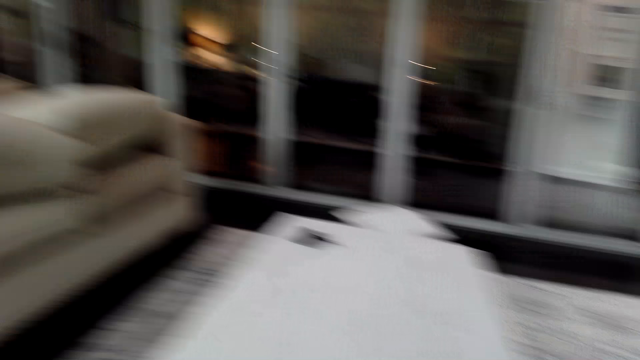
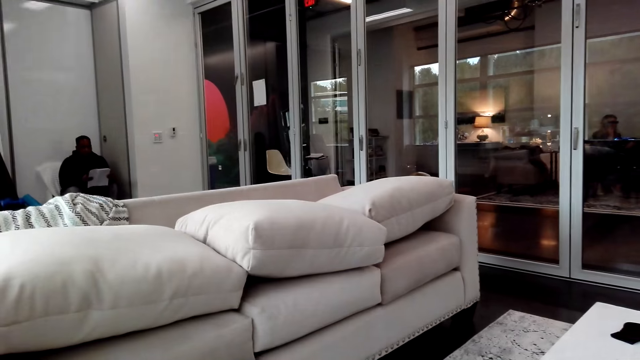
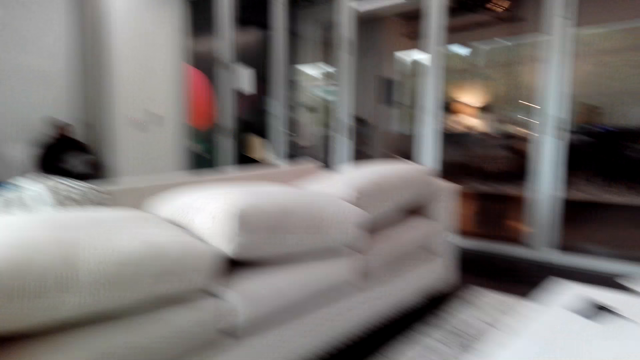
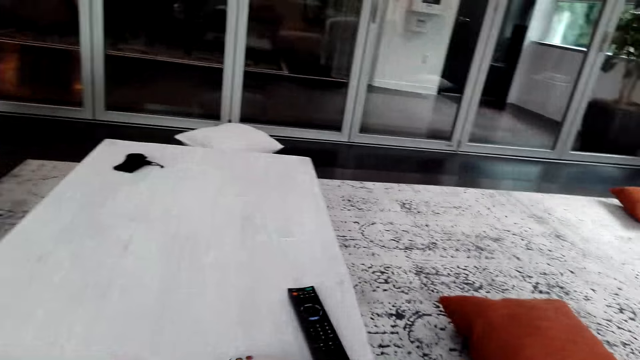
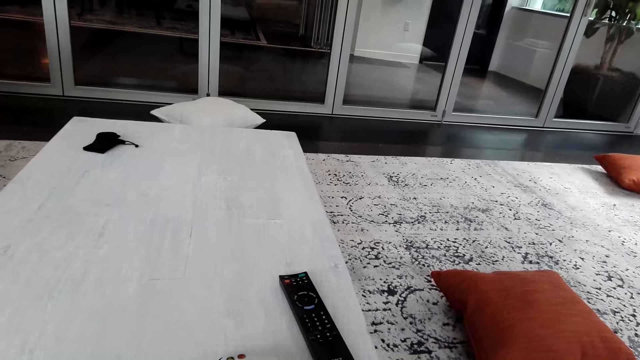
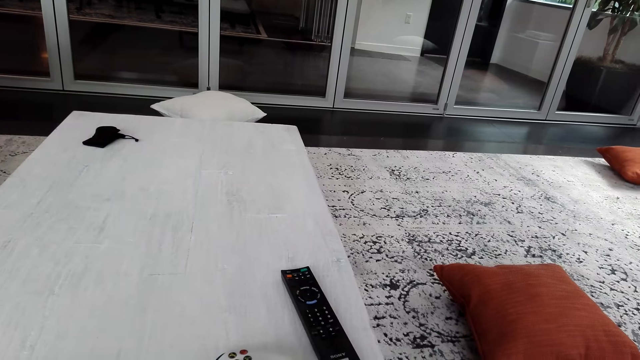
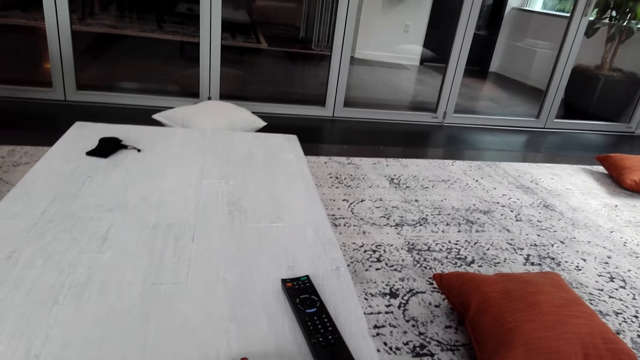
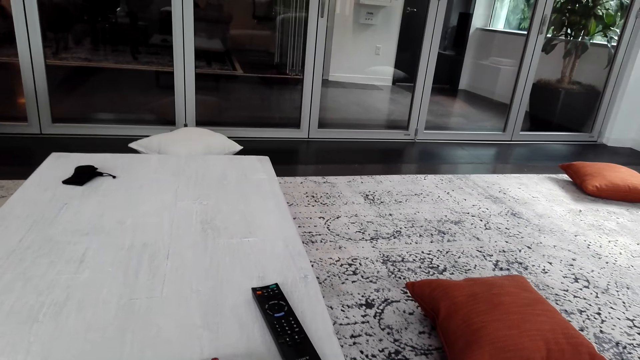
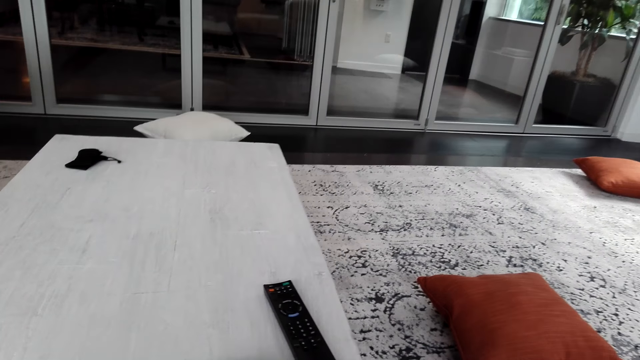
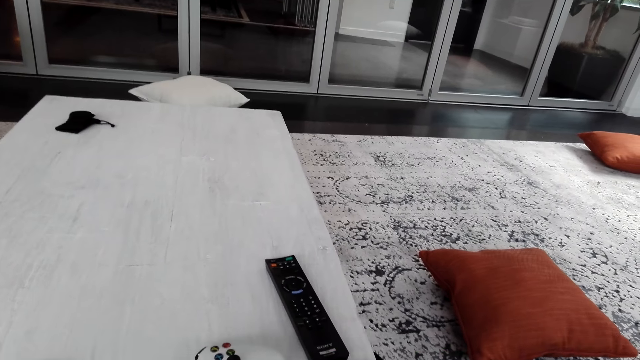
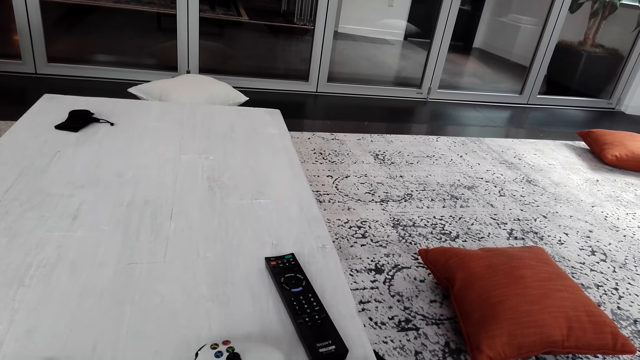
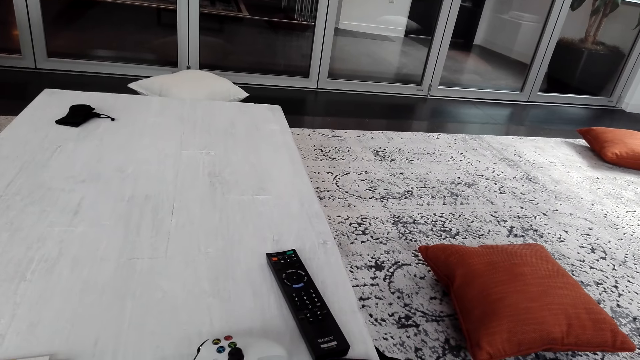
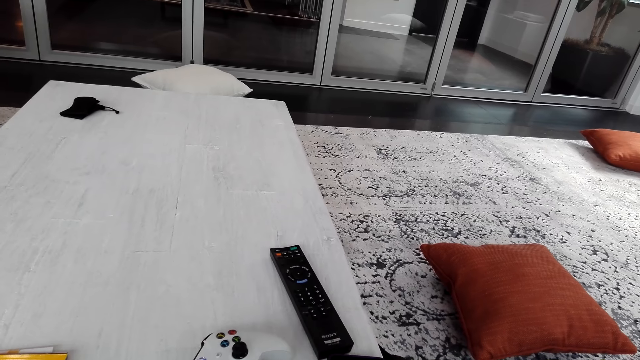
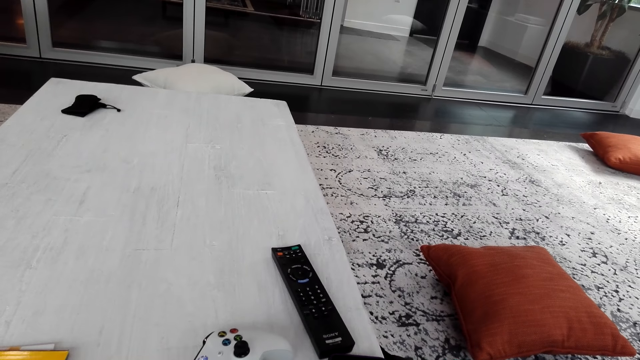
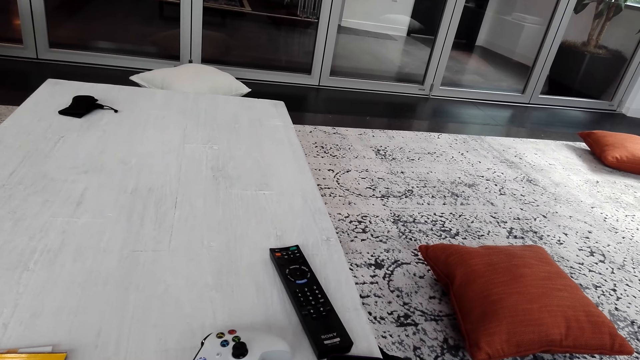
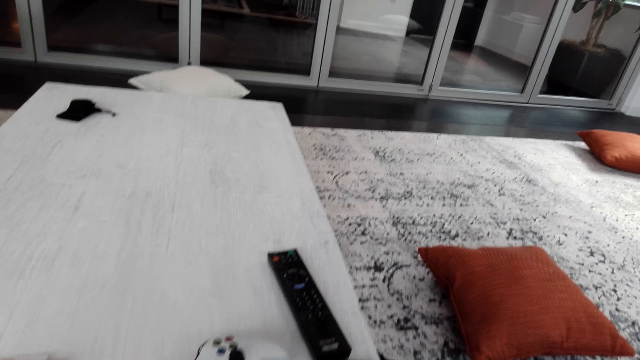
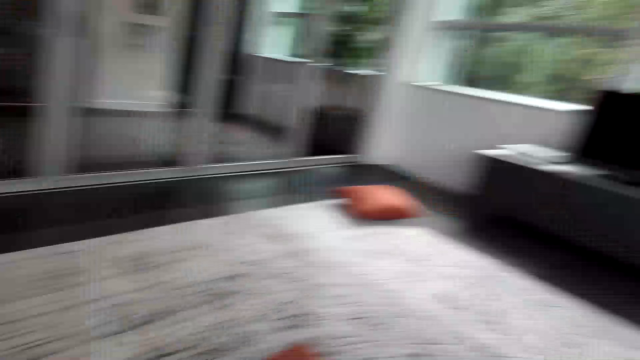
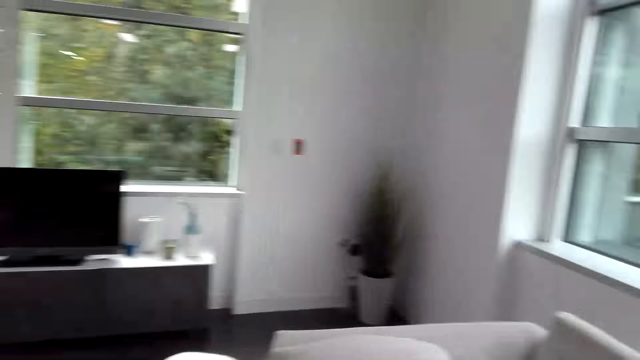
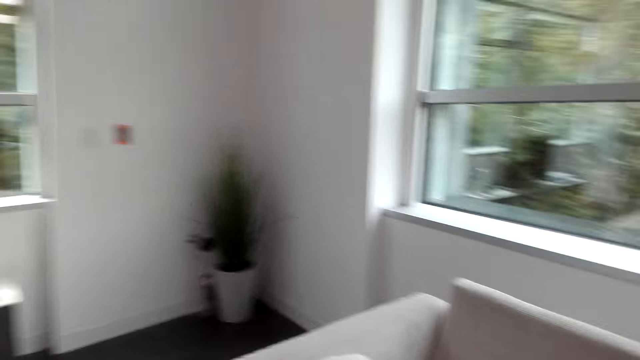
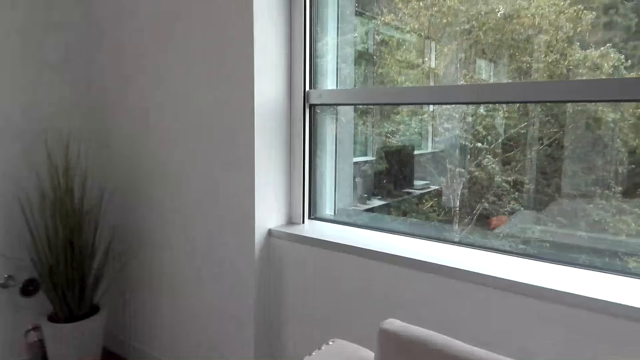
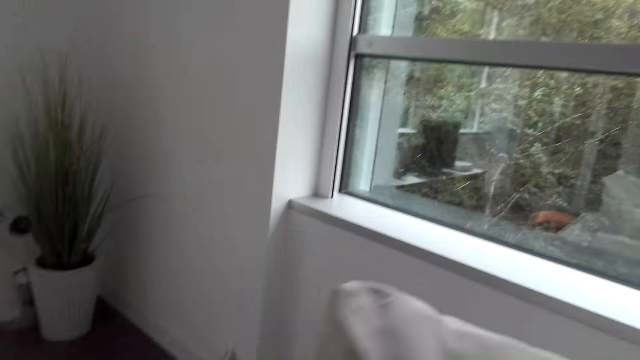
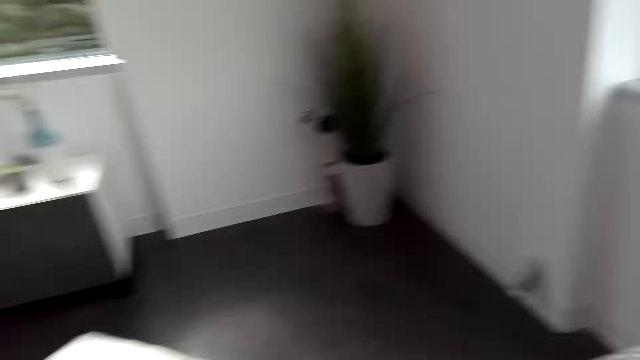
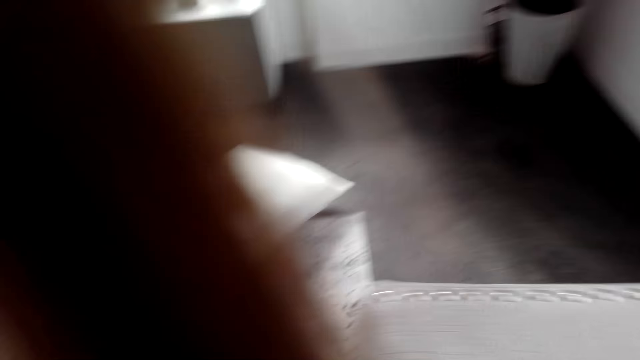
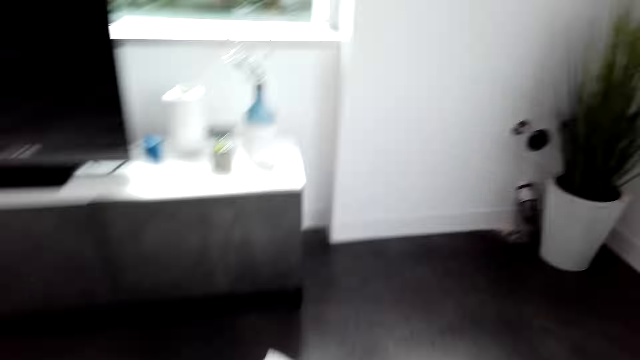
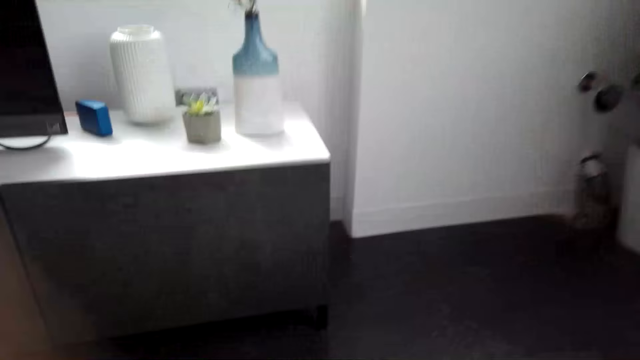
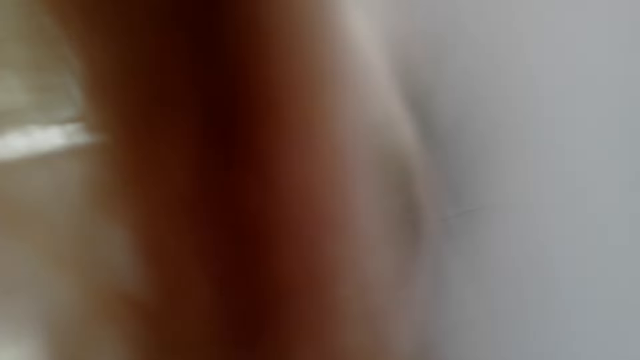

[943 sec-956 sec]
The camera wearer looks at a man. They look around the house. They turn on the music. They look at the television. They walk around. They pick up a pillow case.

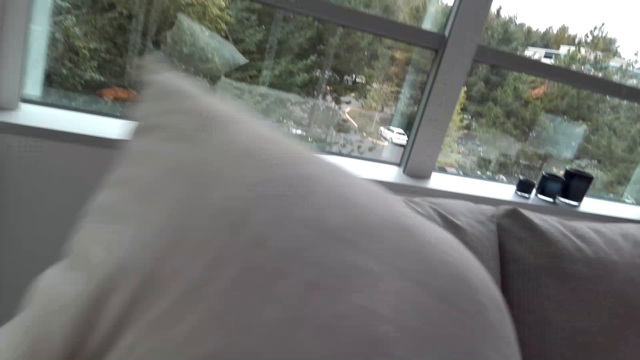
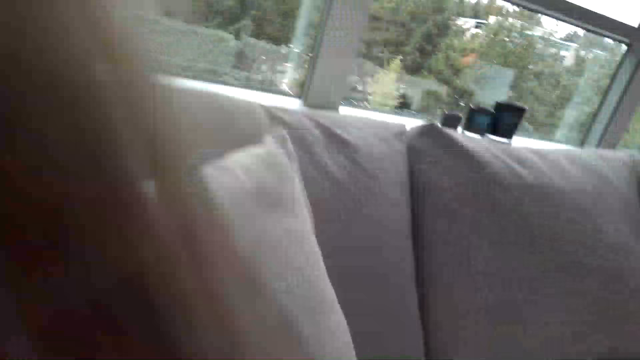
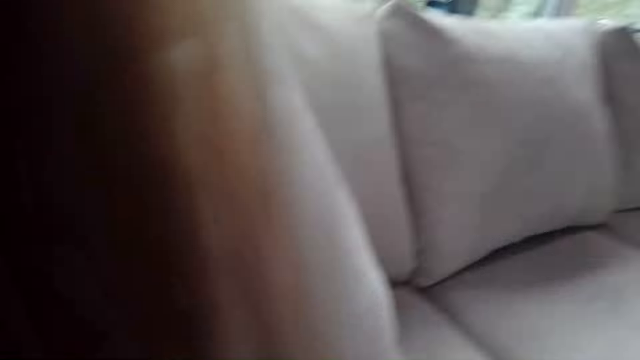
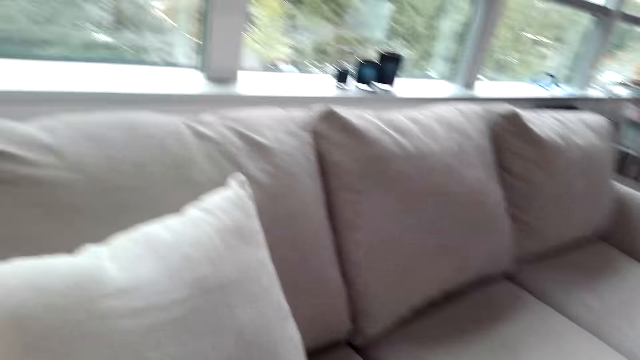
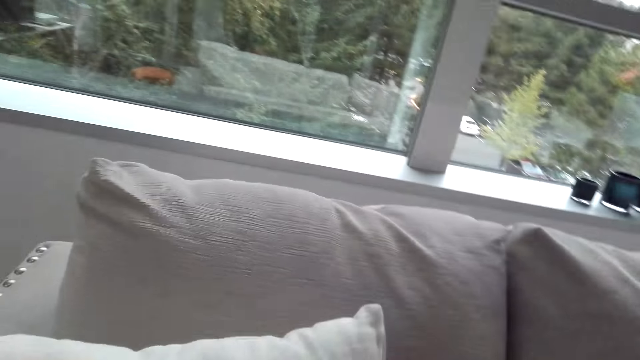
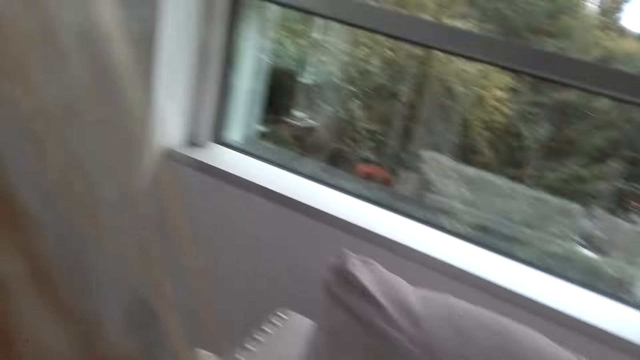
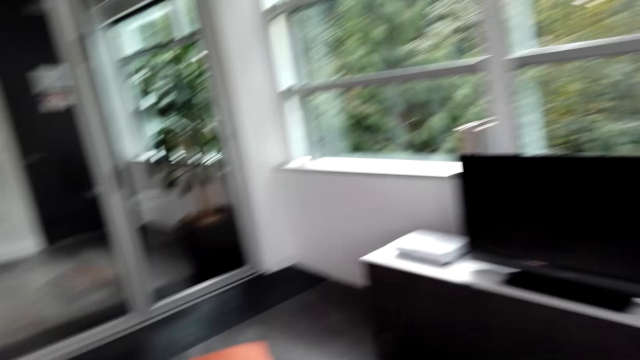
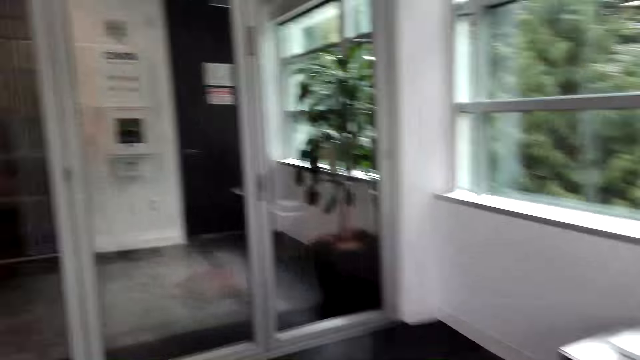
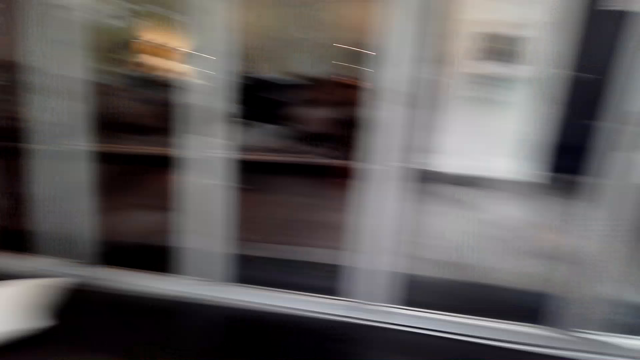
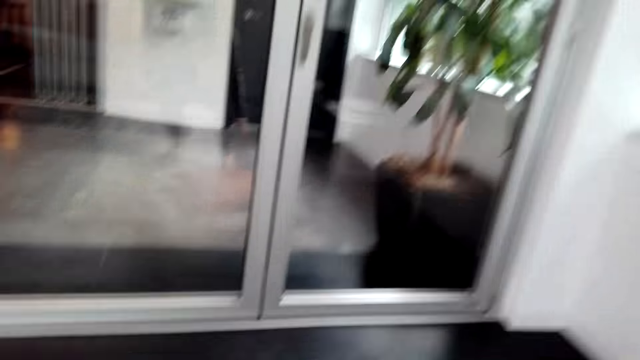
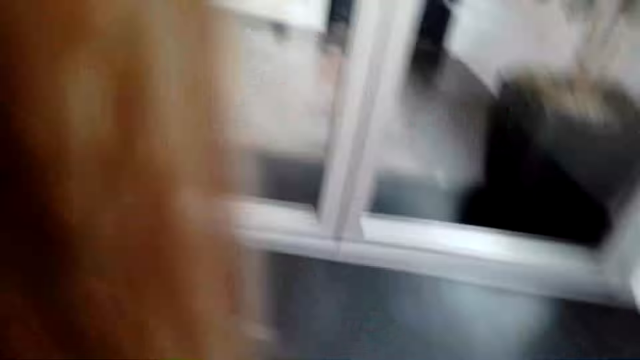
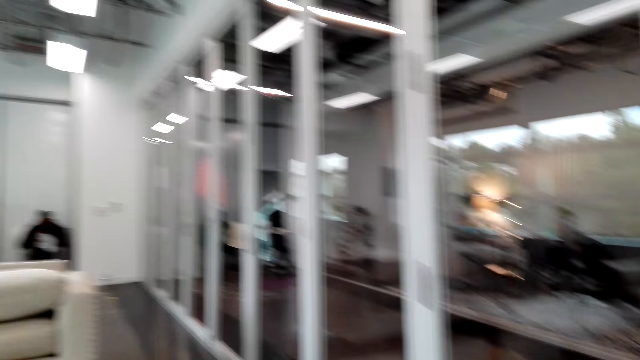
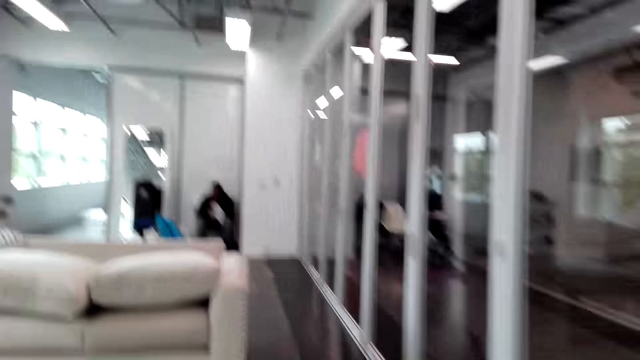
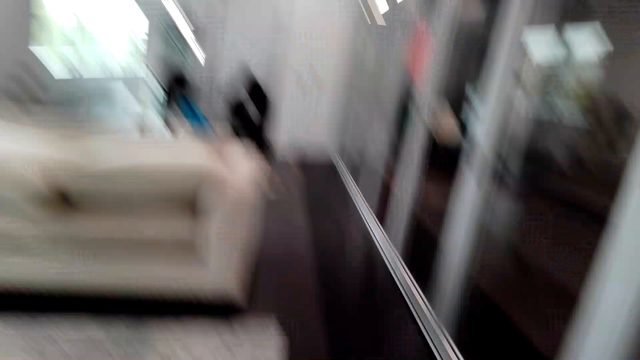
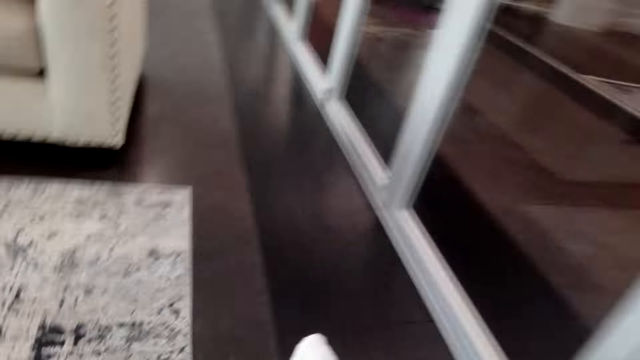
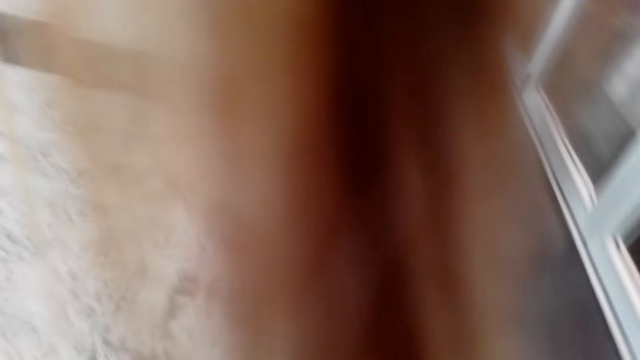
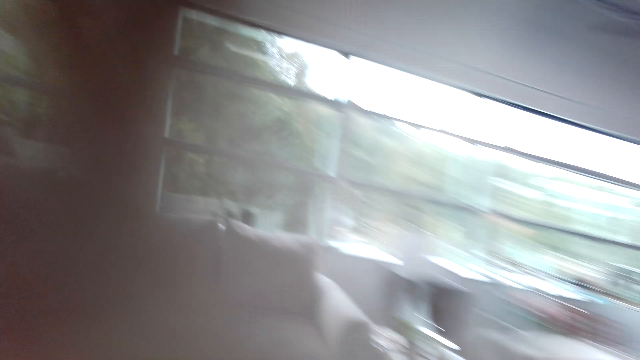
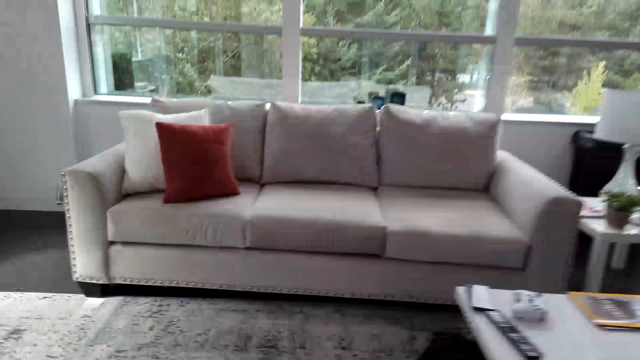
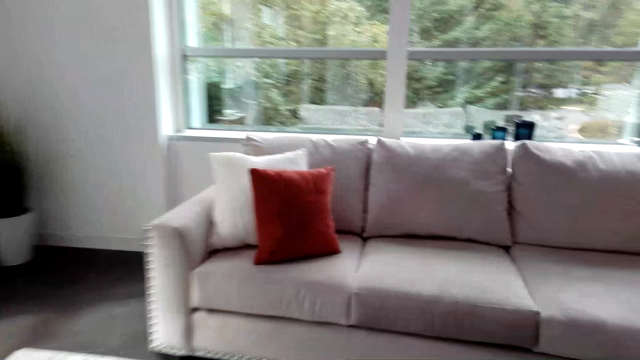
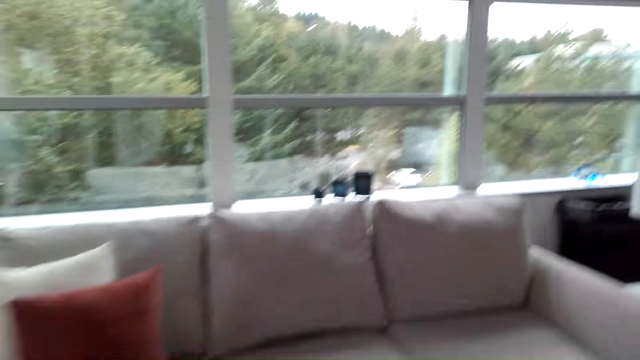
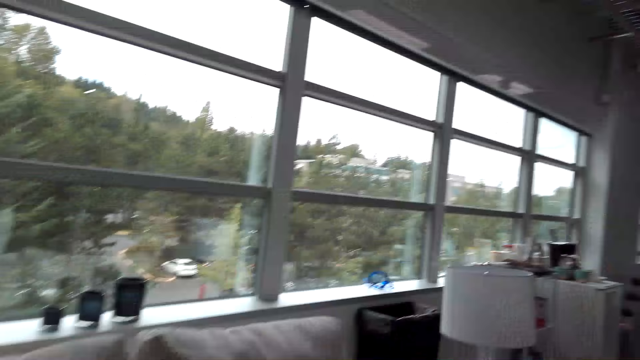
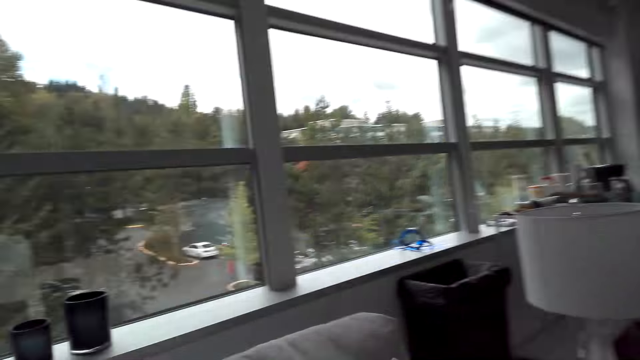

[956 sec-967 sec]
The camera wearer places the pillow on the seat. They pick up a pillow. They look around the house and walk around. They pick up a pillow on the floor. They walk around.
